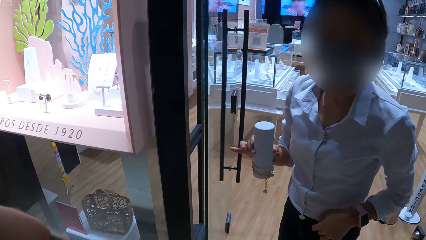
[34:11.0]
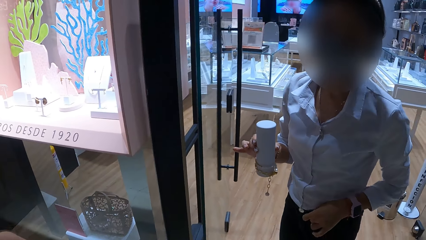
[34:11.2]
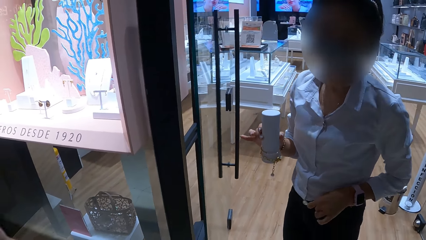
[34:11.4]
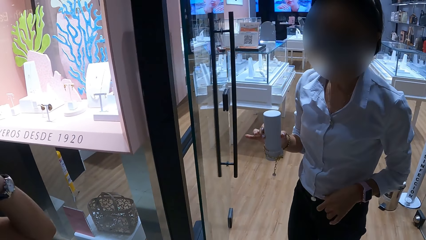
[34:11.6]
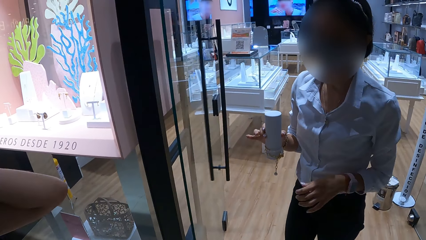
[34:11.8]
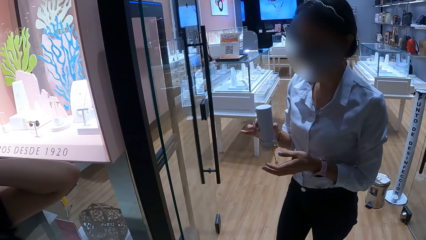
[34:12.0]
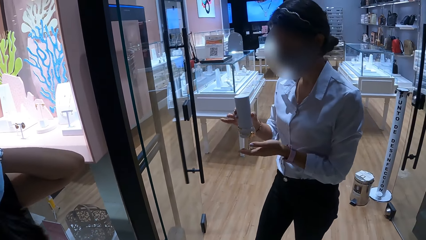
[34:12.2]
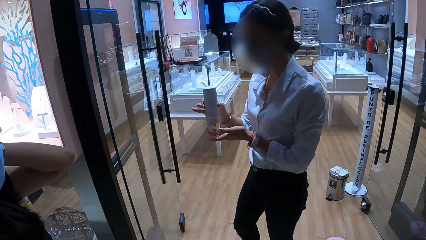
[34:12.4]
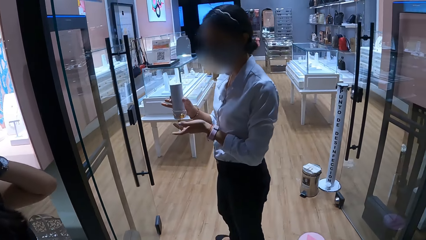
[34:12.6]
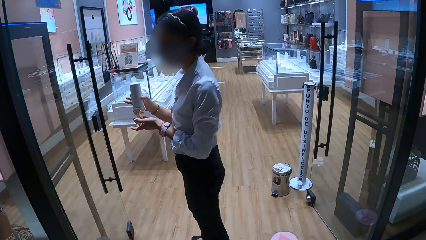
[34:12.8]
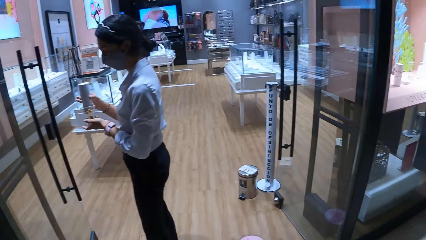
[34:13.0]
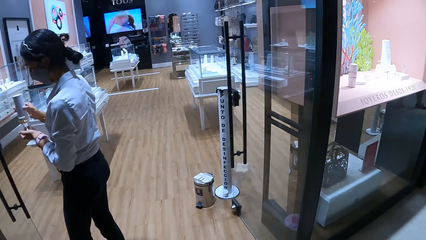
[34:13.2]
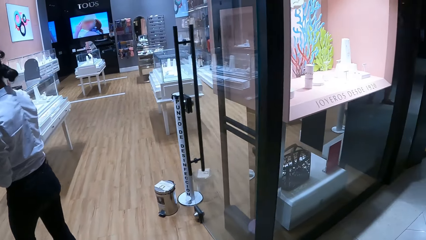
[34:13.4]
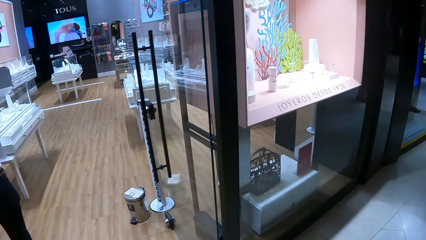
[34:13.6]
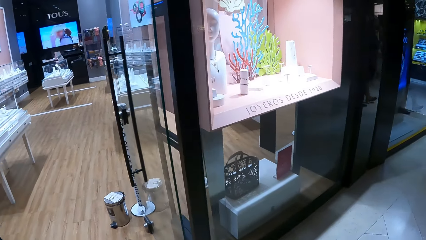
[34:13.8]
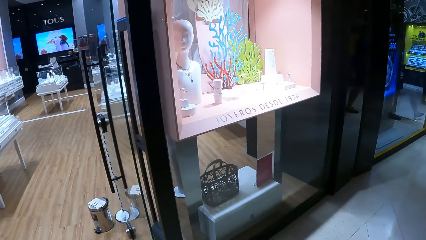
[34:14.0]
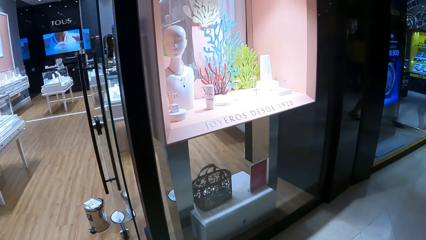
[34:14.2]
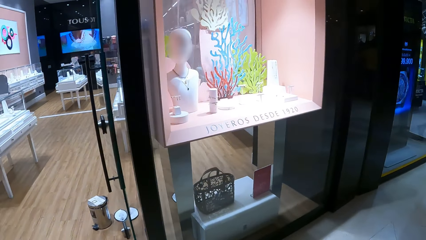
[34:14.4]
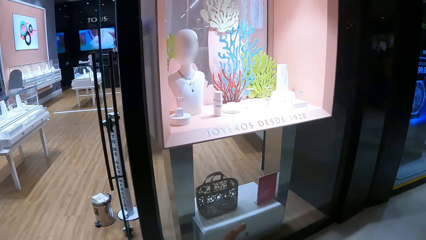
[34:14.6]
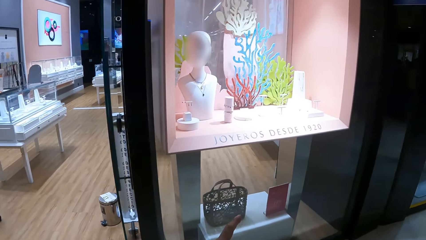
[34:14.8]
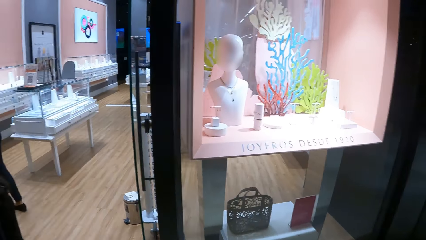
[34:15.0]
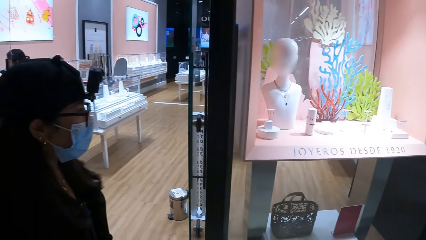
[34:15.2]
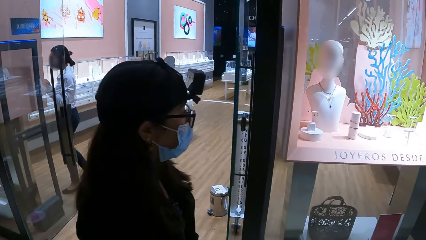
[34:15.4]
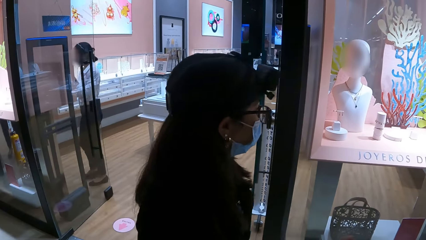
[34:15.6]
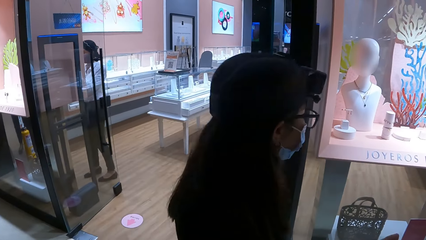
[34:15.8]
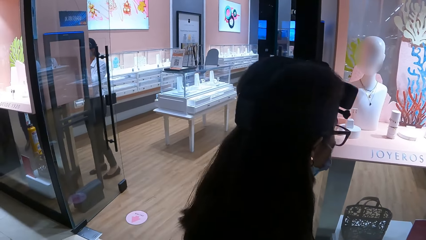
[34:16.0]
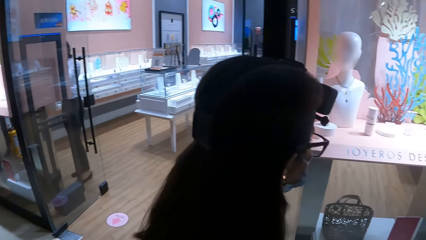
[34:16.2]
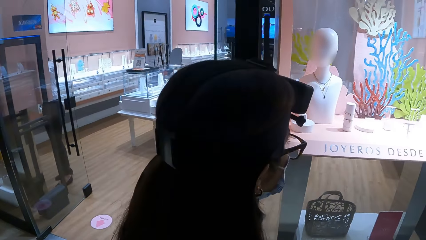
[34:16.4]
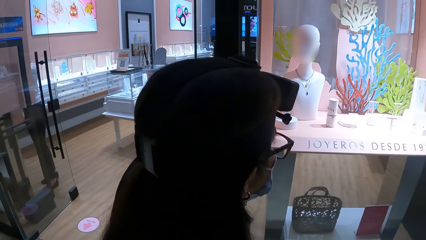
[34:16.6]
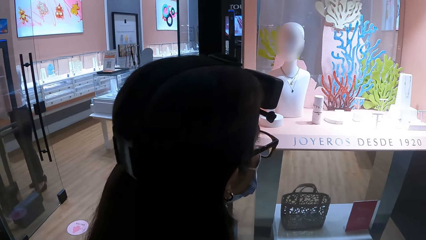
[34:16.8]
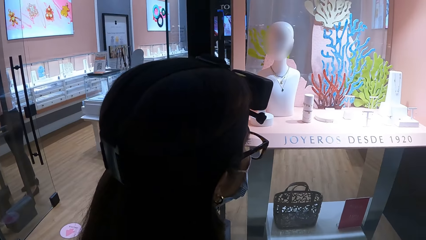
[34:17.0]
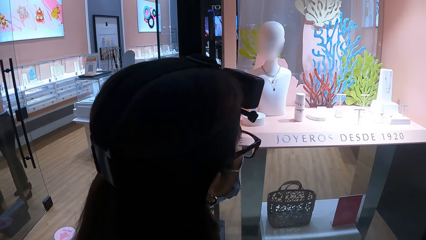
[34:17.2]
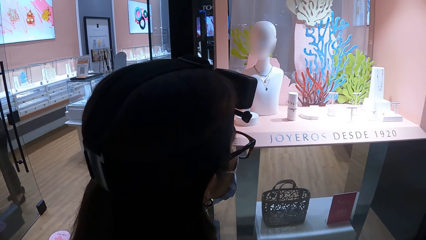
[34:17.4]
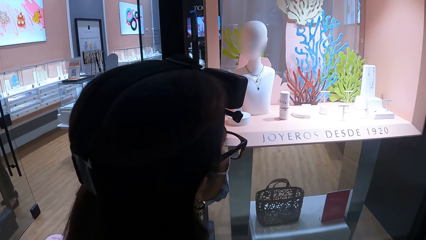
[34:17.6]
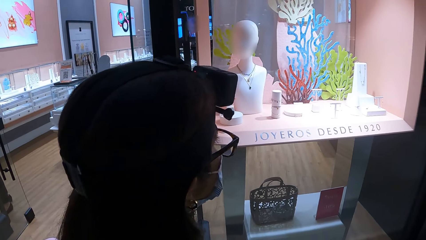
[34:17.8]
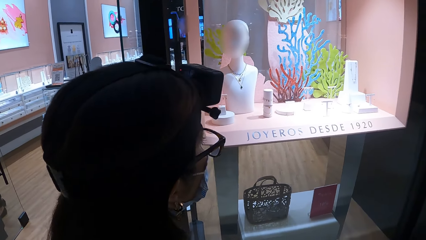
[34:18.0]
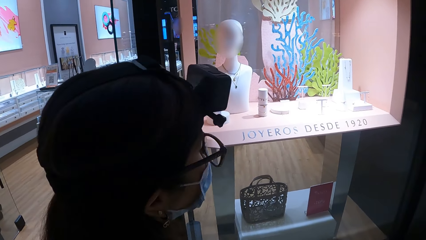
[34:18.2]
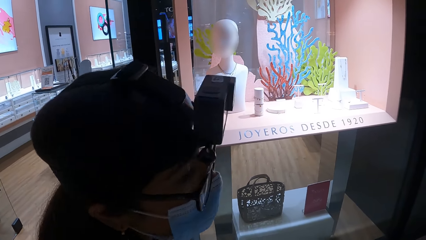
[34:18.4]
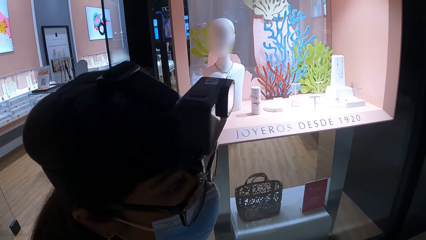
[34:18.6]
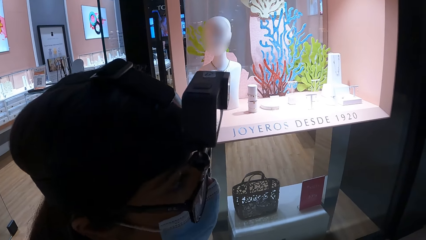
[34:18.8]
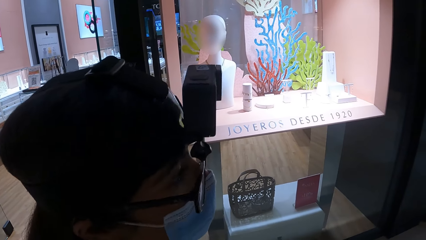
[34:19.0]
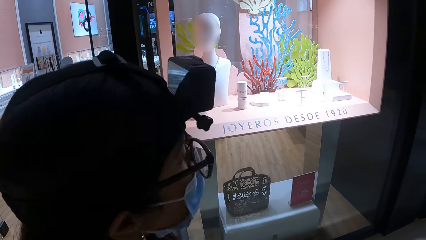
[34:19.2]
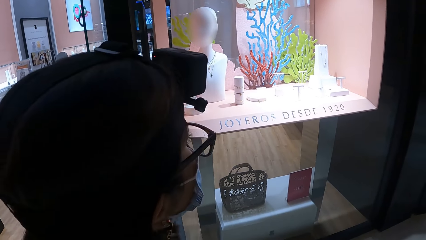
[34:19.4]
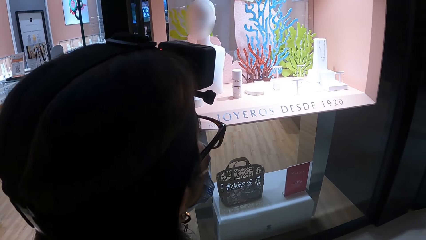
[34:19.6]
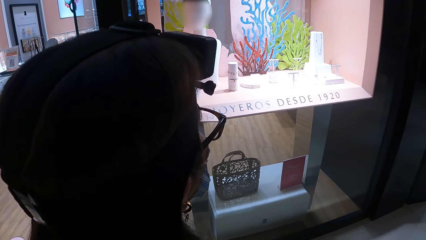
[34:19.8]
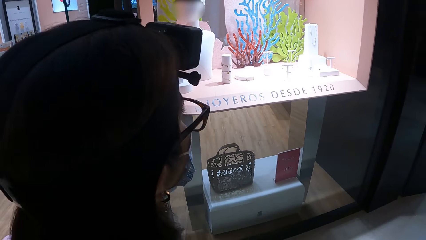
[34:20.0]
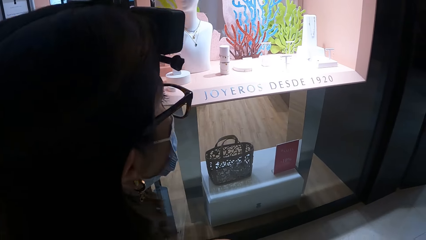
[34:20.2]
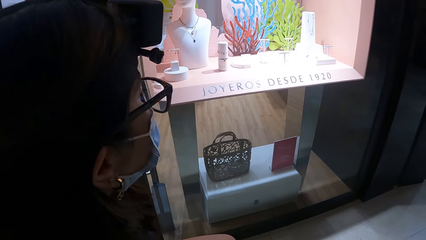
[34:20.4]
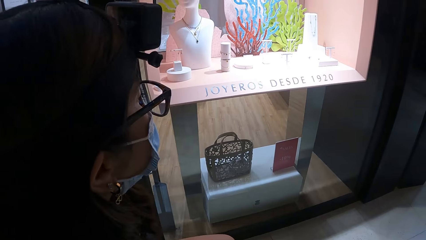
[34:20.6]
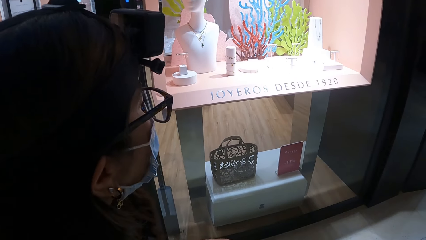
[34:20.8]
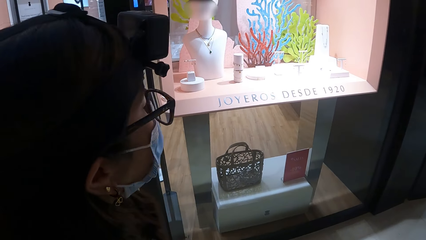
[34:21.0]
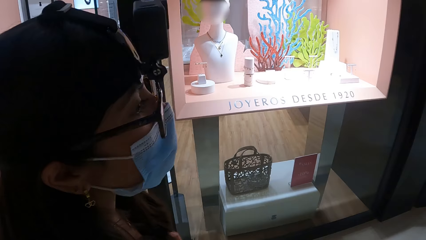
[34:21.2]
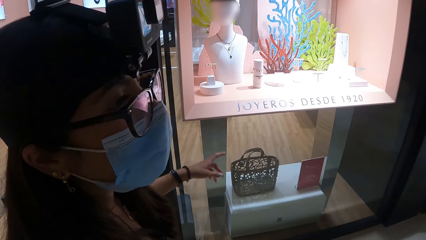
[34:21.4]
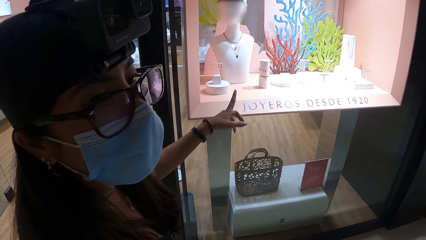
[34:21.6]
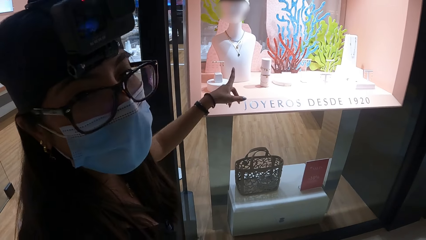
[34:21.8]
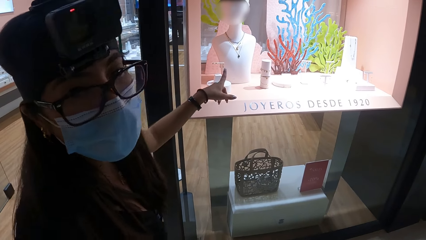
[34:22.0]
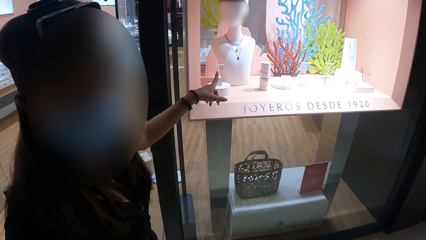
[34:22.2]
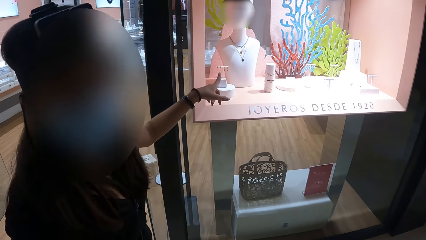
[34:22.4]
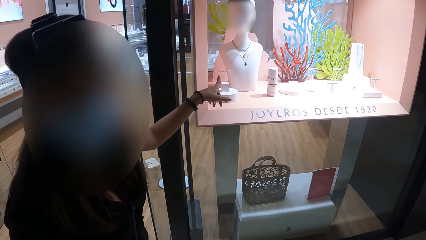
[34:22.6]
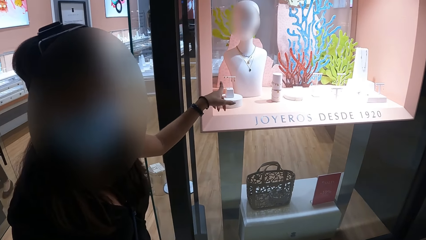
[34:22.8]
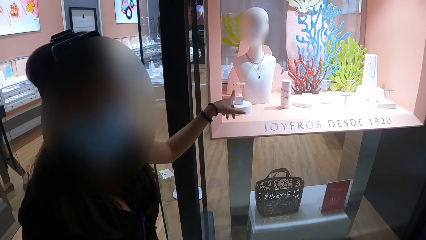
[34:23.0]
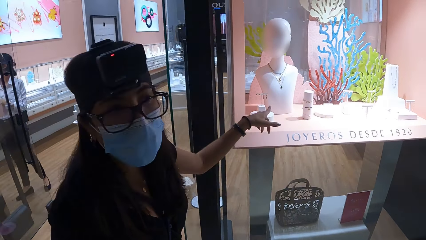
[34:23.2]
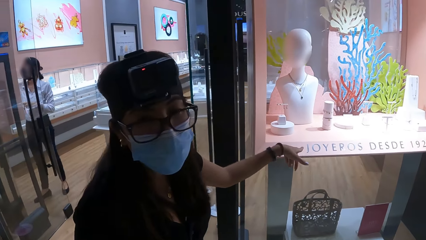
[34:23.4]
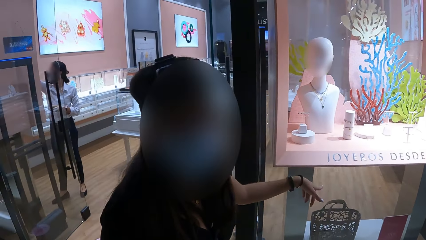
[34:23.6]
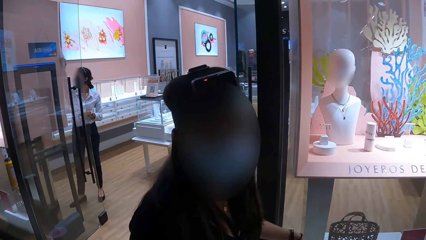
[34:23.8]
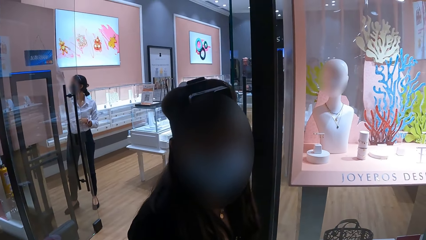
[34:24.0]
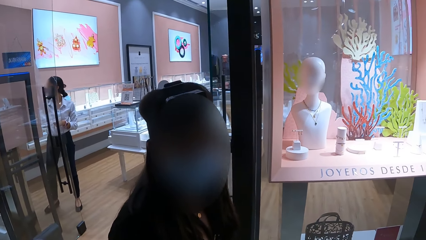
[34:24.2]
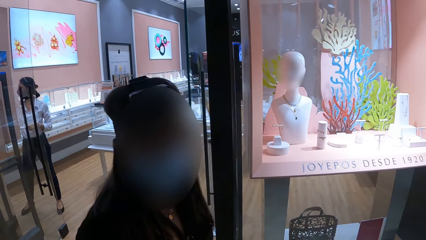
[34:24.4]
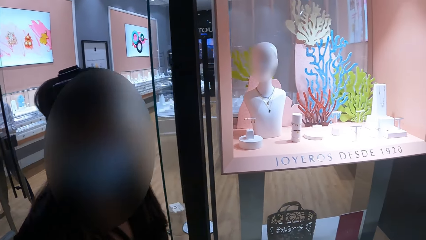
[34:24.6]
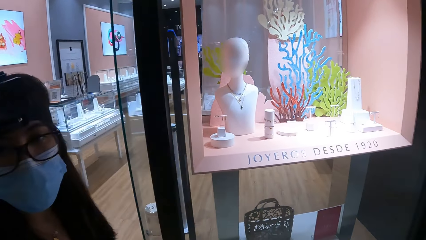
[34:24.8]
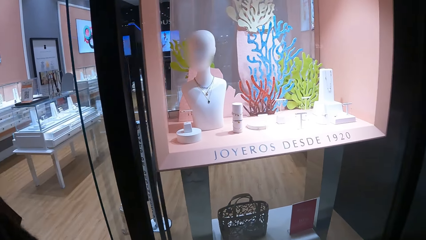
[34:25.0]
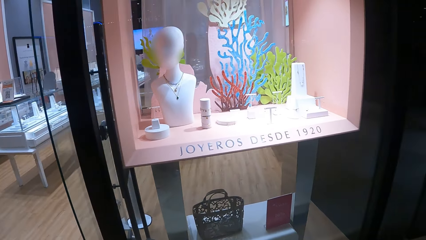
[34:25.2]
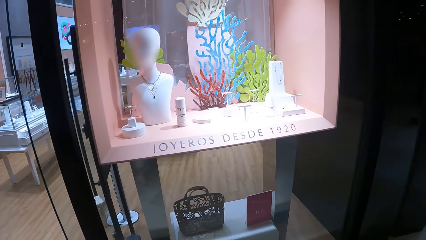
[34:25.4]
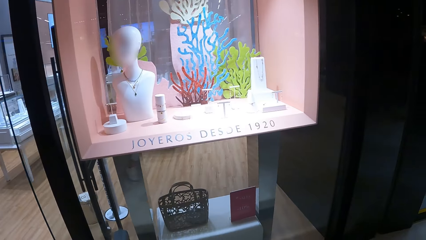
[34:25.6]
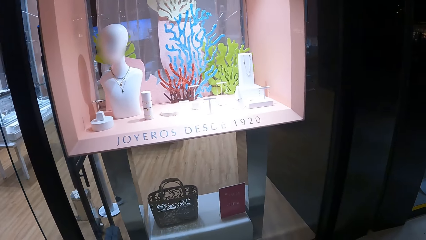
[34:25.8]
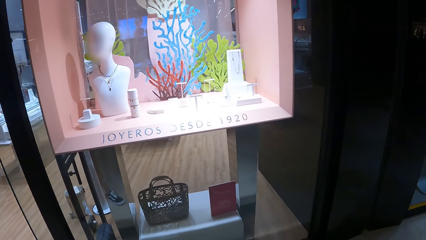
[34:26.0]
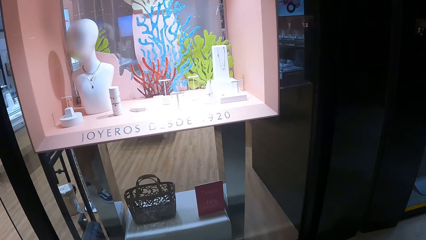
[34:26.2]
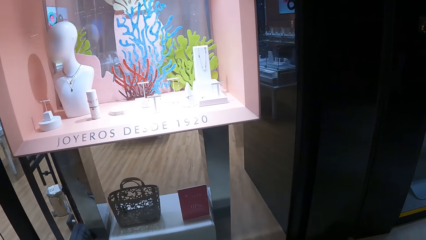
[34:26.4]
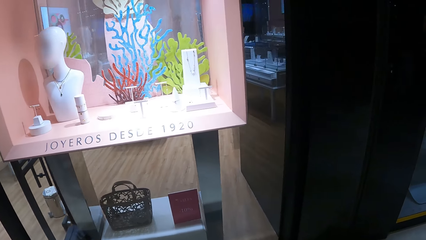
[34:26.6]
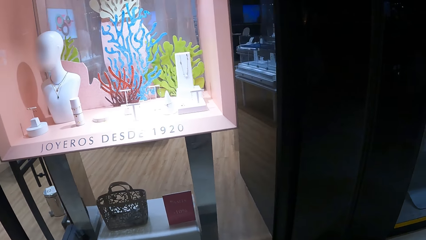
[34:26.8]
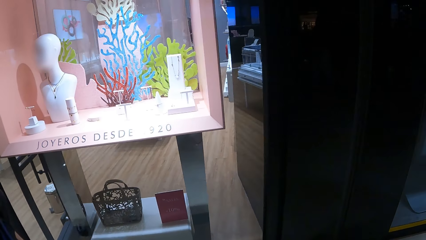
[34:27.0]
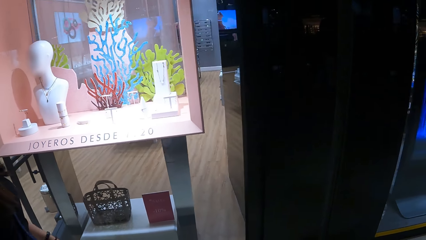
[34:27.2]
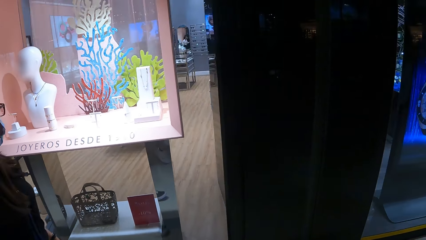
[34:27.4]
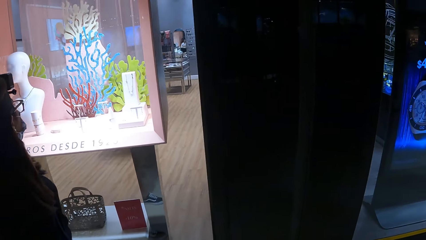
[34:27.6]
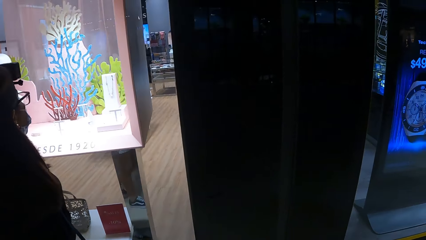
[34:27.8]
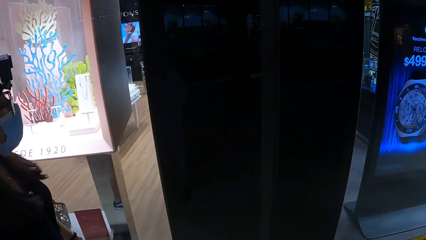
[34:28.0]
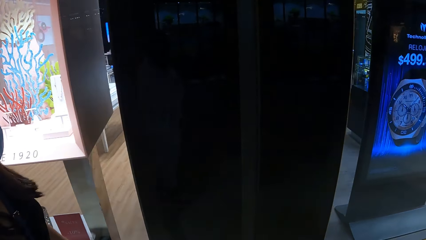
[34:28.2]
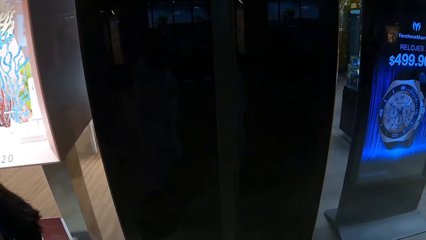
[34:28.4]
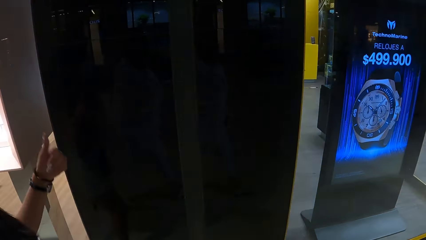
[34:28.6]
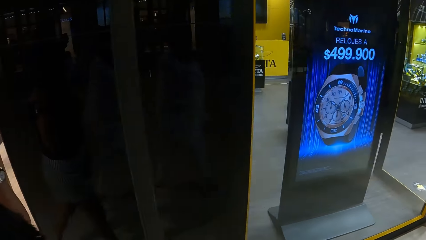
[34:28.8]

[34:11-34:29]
The camera wearer looks around. A man walks around the room. The camera wearer talks to another man. They interact with a lady. They look around.
